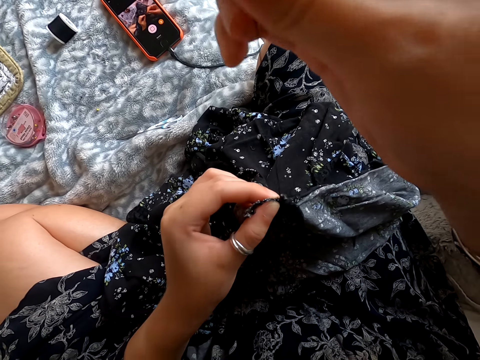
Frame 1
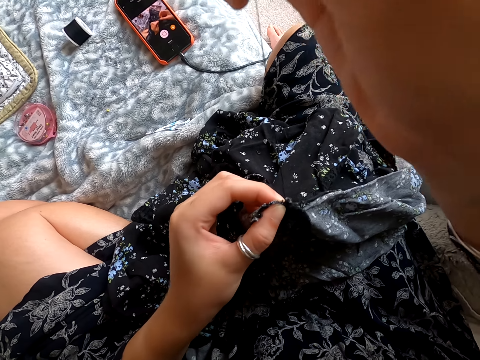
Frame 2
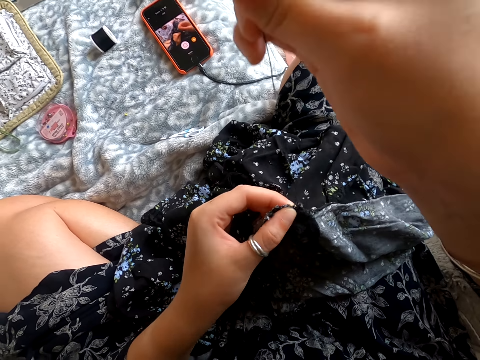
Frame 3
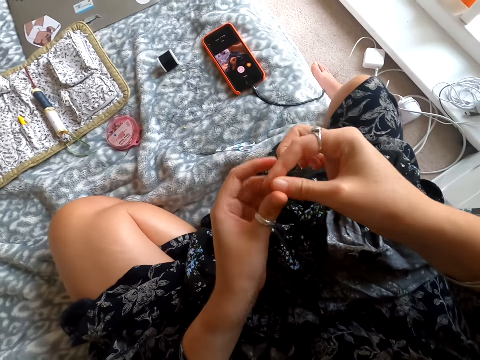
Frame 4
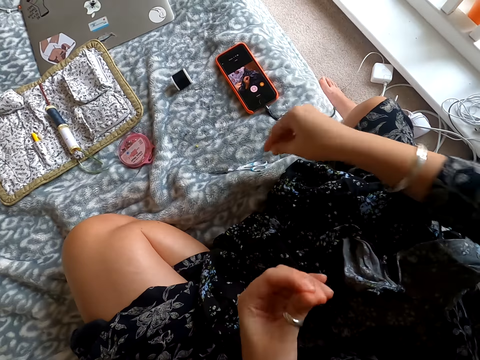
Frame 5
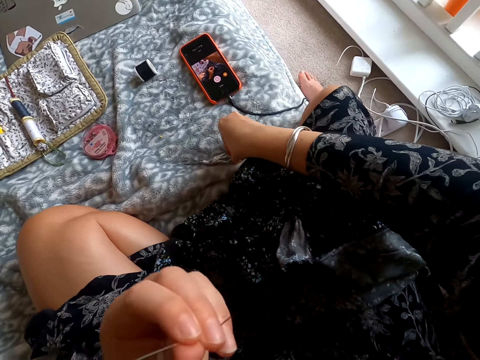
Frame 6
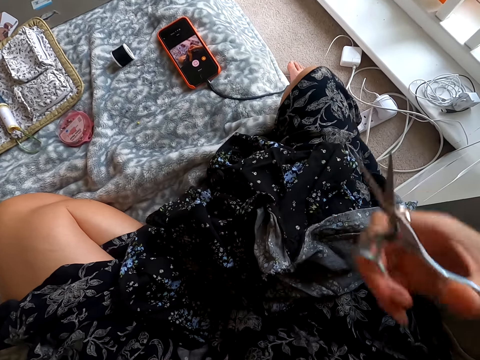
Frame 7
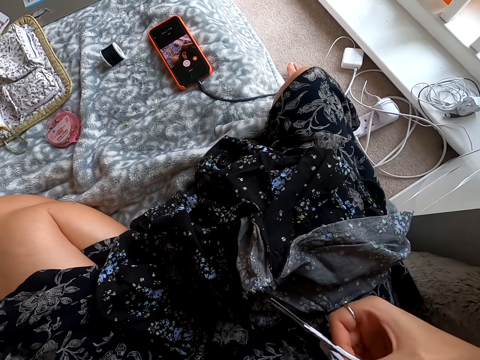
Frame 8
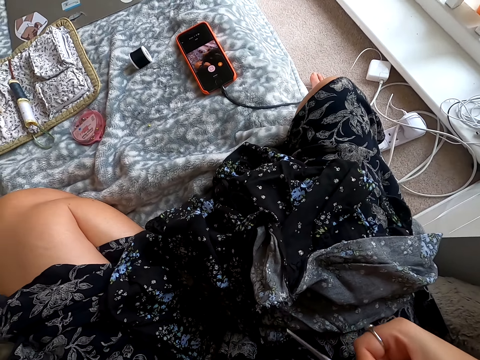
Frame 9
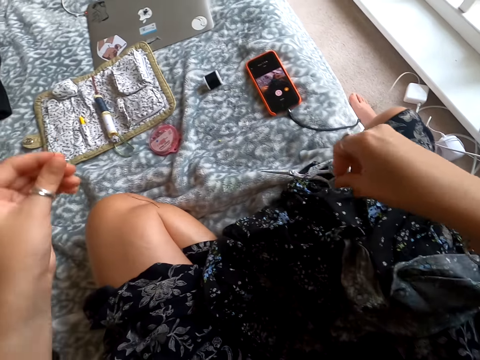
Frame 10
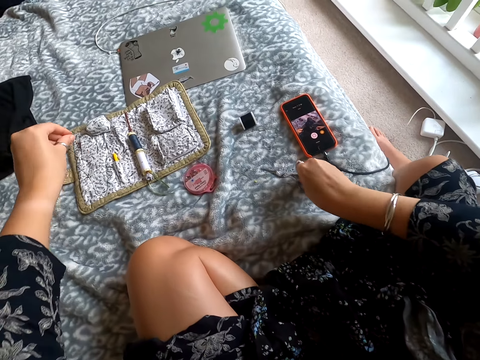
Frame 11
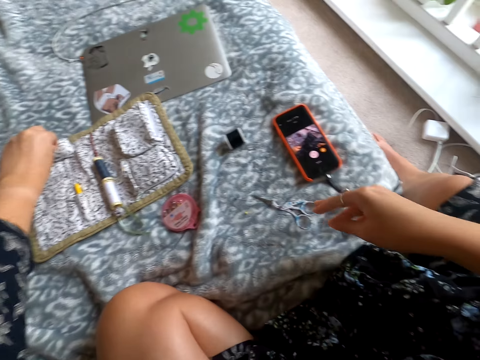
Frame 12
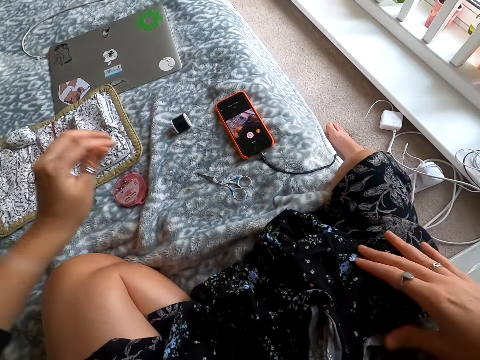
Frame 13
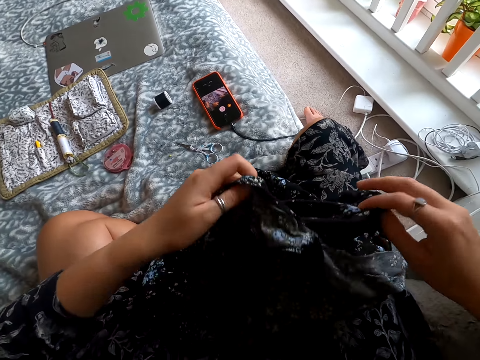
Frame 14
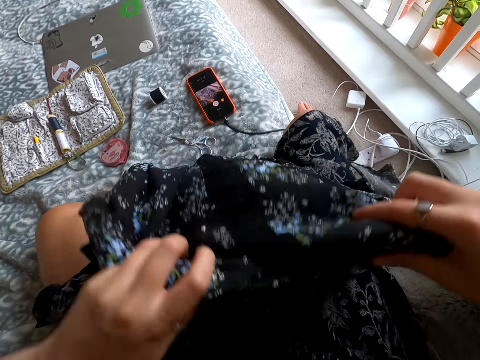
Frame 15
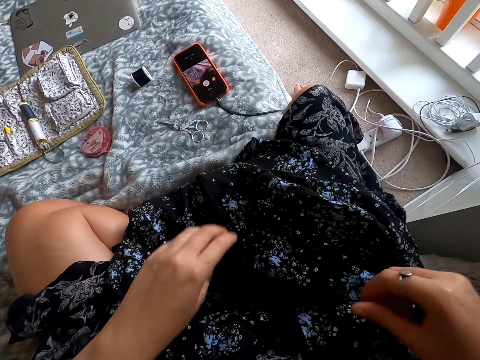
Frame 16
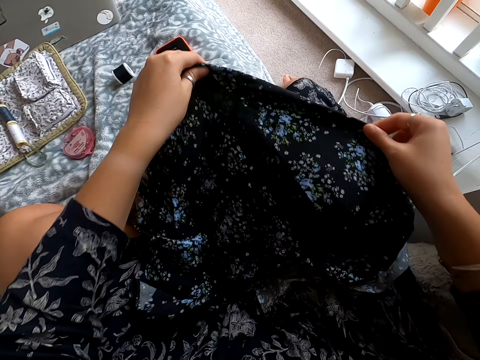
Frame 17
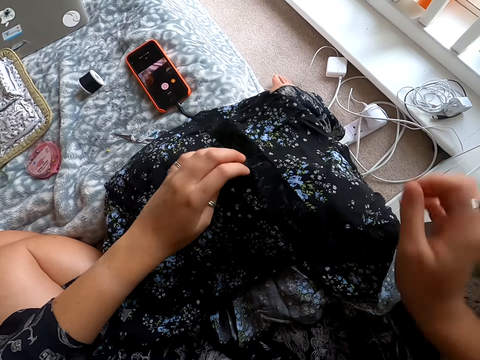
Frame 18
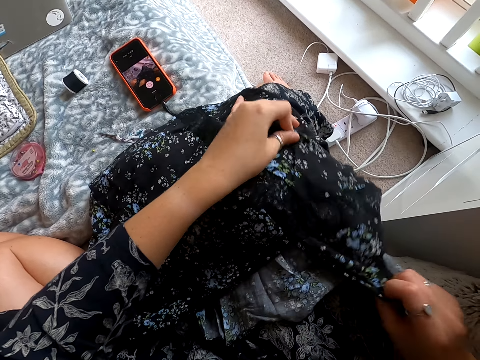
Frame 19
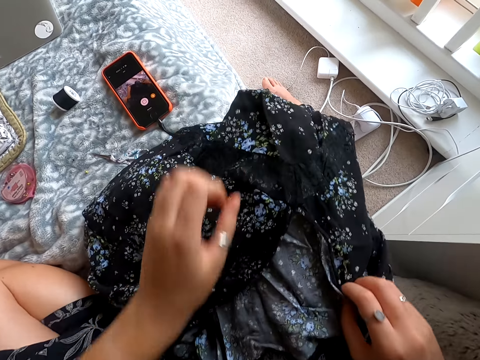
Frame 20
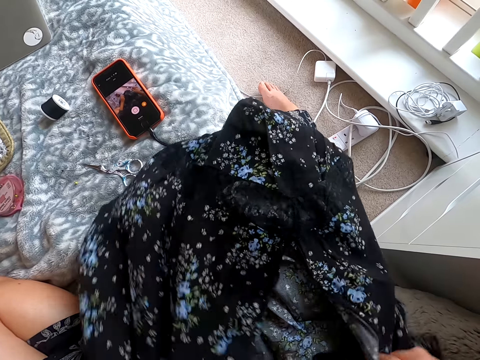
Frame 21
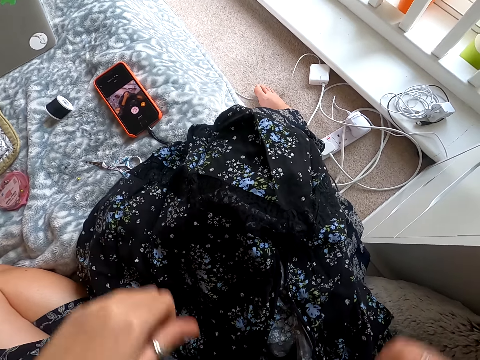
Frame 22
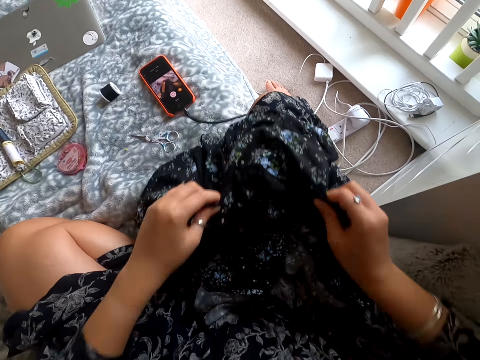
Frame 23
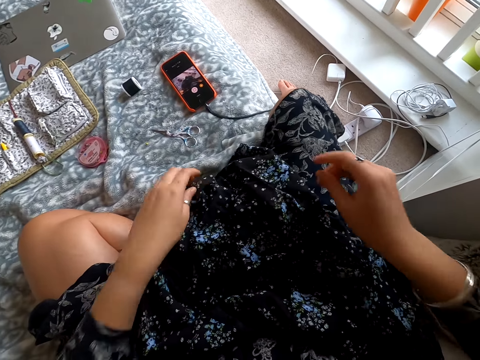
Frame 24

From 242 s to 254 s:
The camera wearer pulls the needle with thread. They hold the needle. They pick up the scissors. They cut the sewing thread. They put the scissors and needle down. They touch the cloth. They turn the dress. They move the dress down.

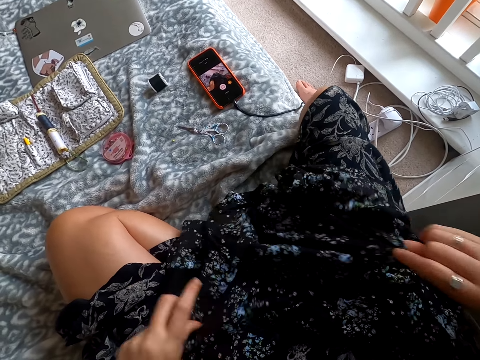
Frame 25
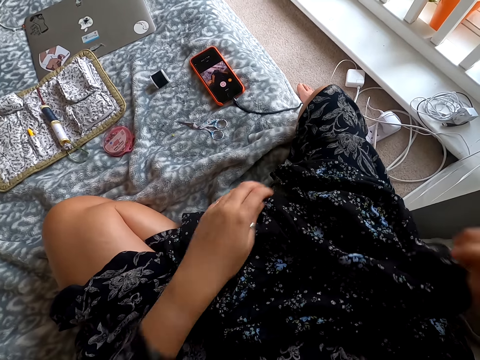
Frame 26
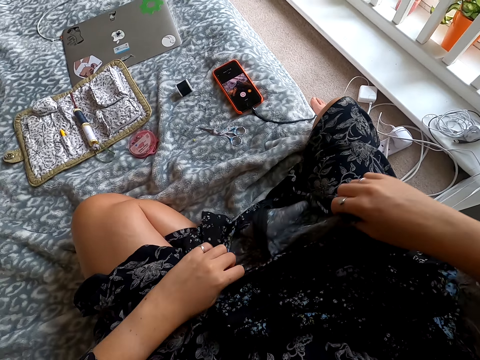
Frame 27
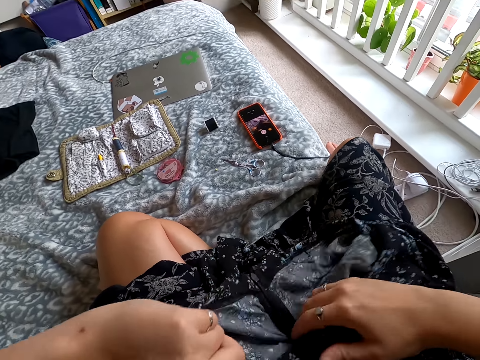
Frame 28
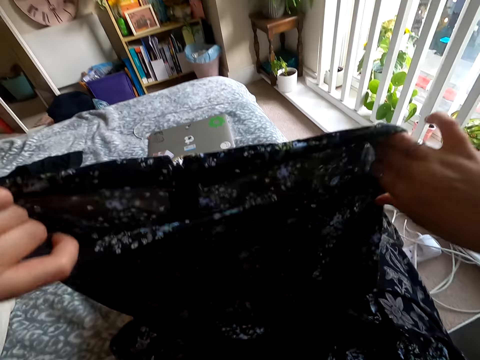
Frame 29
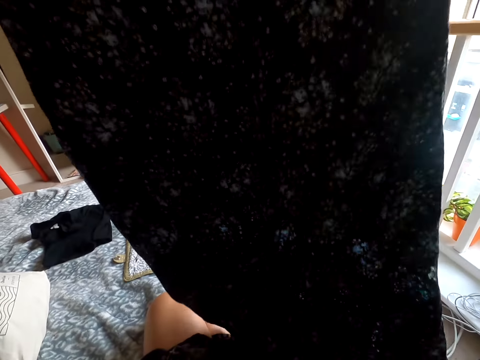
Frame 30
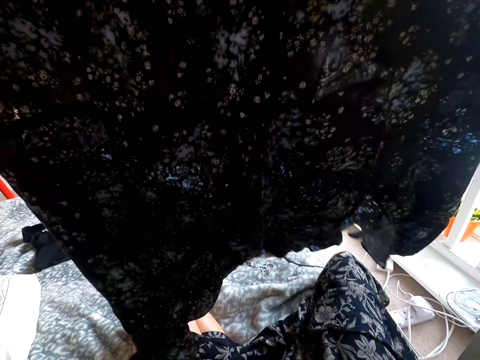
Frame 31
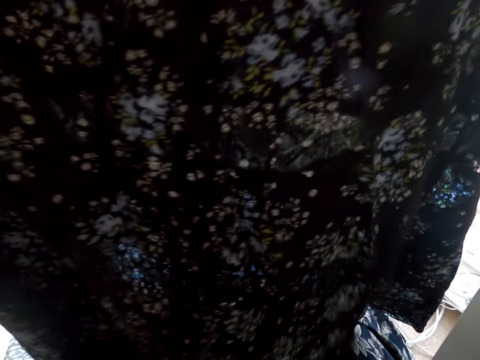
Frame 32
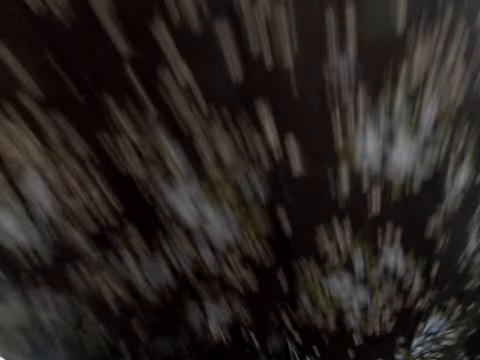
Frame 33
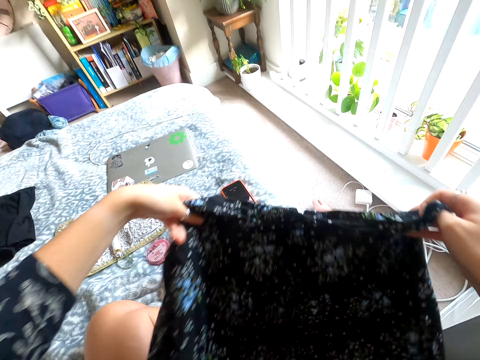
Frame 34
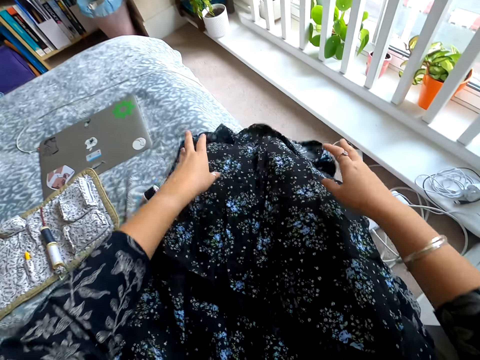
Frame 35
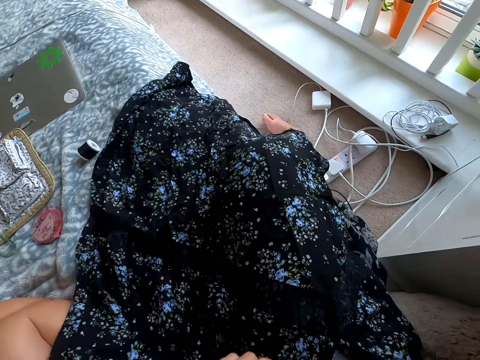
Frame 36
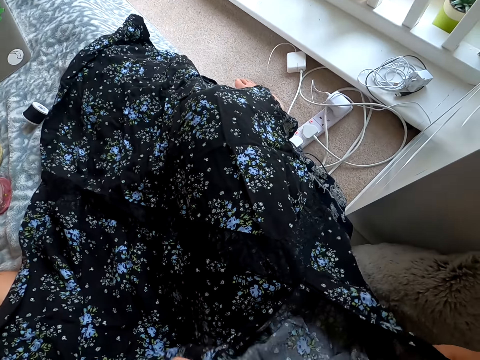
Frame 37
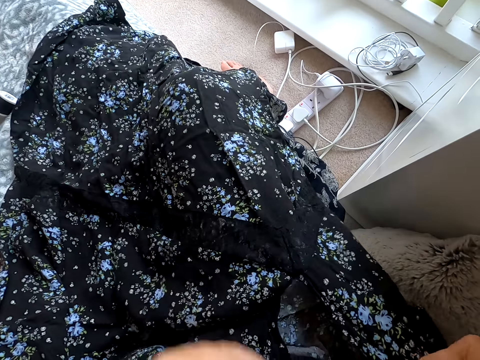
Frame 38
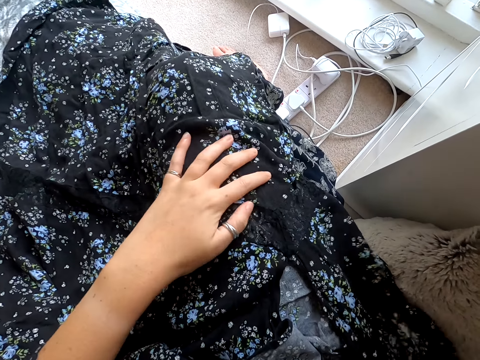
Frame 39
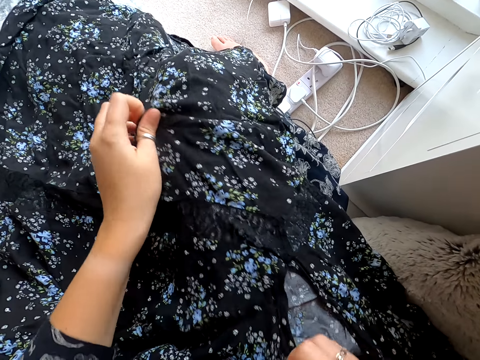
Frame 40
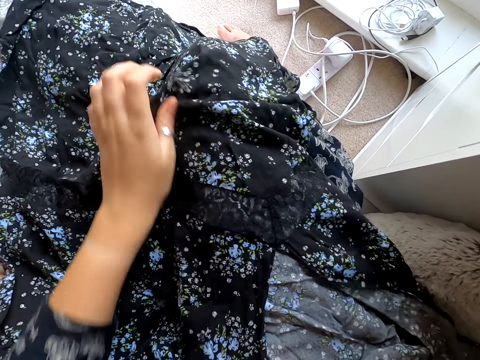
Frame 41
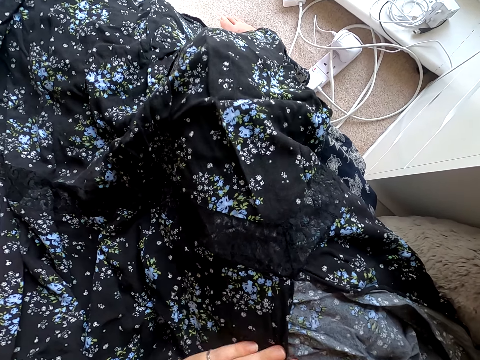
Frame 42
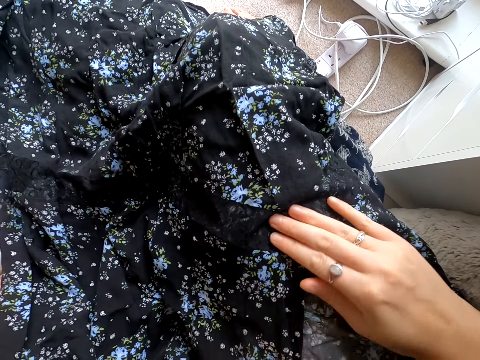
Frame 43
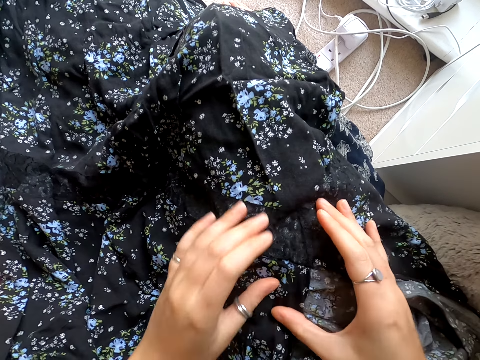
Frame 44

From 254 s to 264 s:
The camera wearer lifts the dress up. They put the dress down. They stretch the dress. They align the cloth.

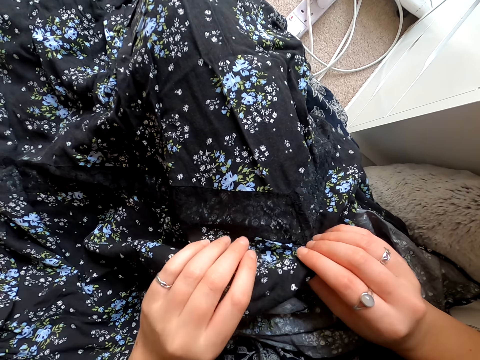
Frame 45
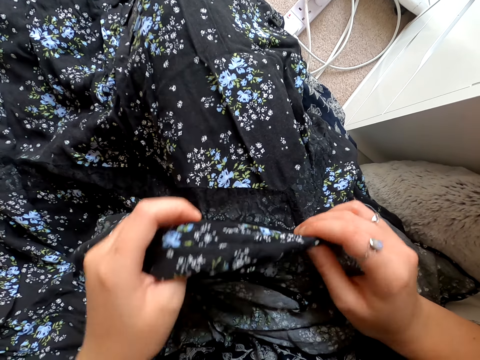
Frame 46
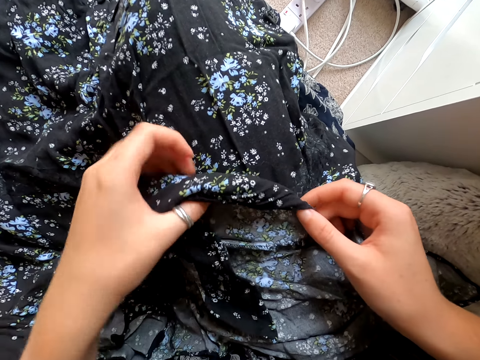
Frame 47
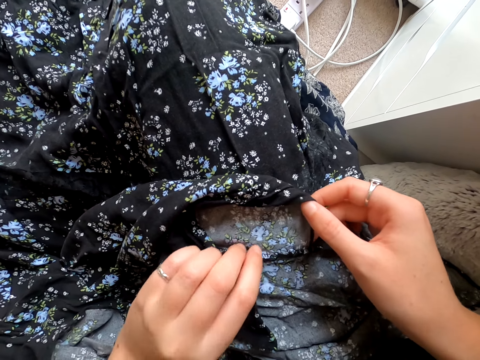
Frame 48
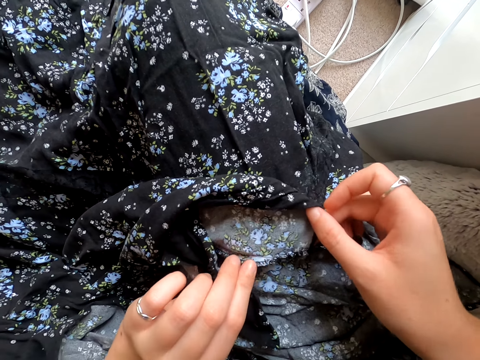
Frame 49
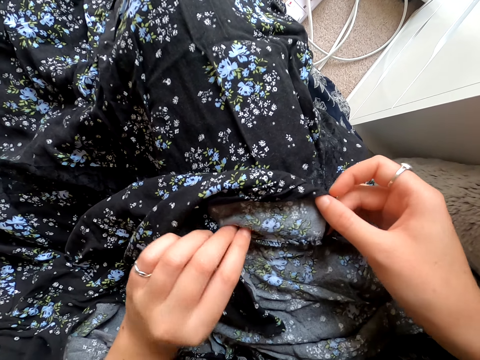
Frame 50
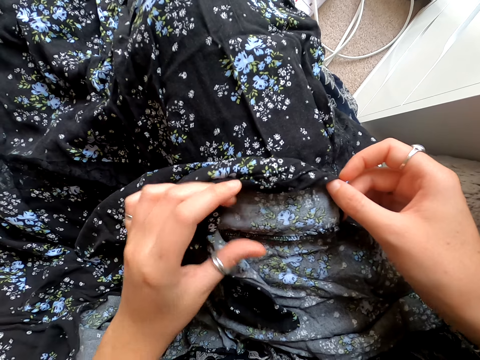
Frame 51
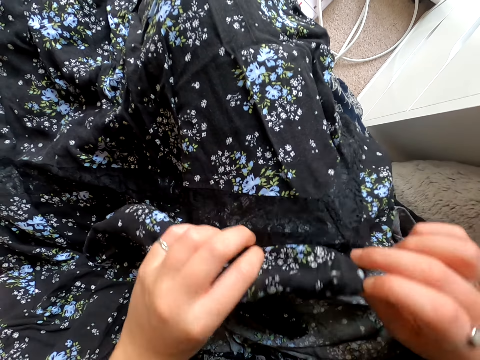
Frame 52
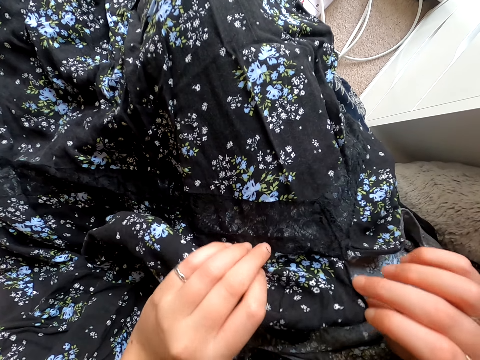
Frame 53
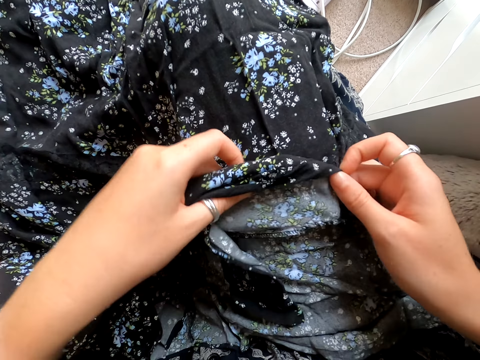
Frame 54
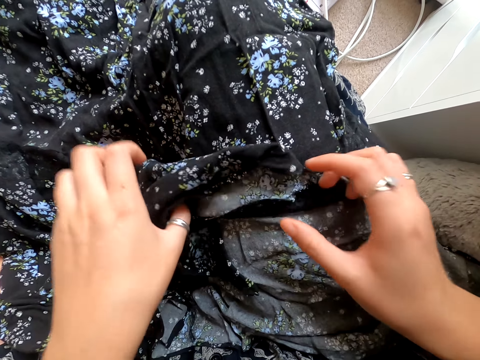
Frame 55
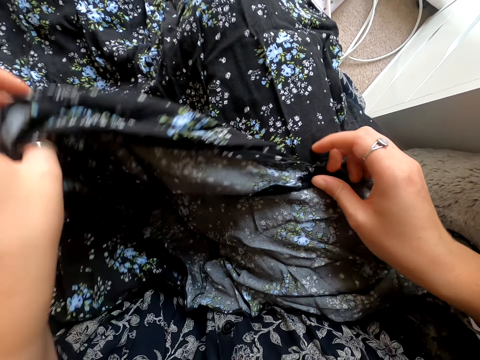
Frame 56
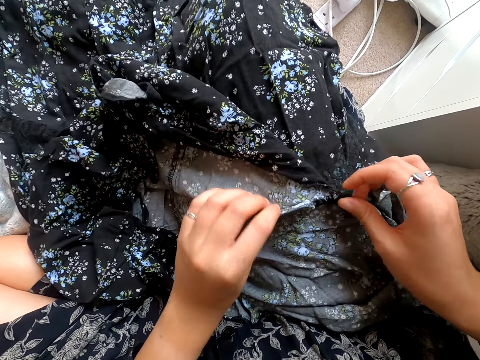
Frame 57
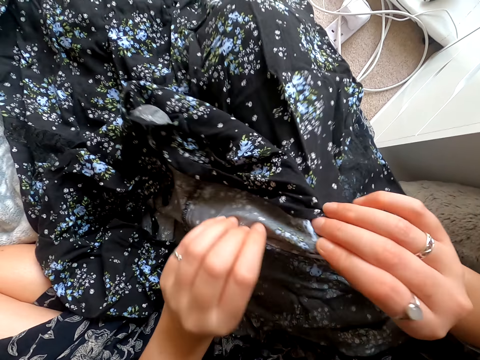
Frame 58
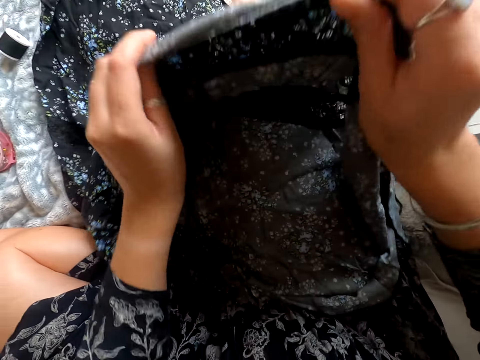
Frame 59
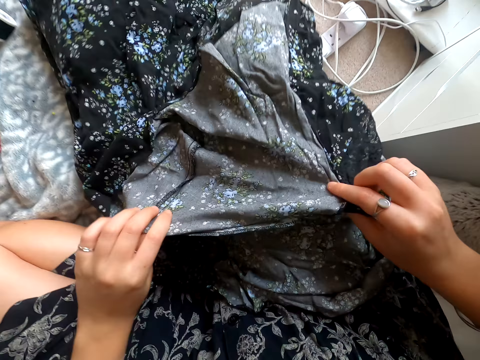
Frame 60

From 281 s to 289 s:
The camera wearer turns the dress. They touch the dress. They turn the cloth. They straighten the cloth.
